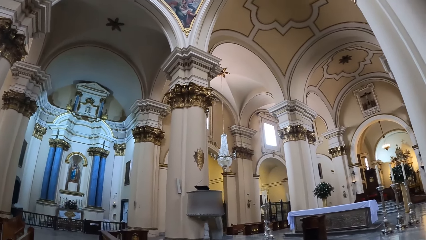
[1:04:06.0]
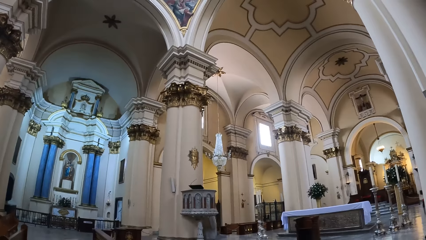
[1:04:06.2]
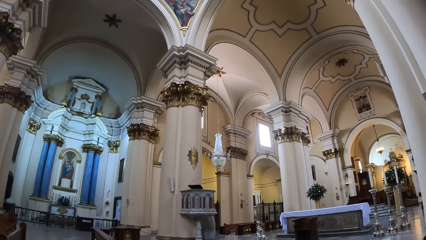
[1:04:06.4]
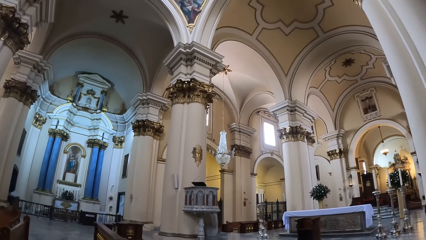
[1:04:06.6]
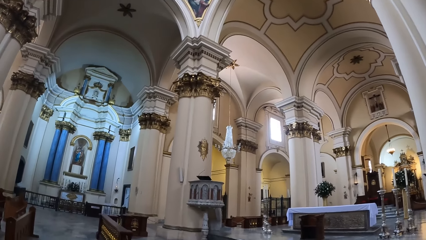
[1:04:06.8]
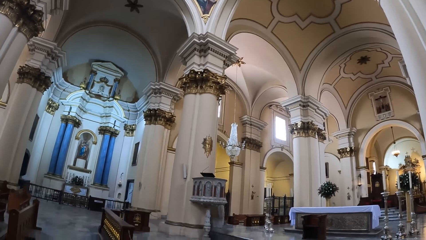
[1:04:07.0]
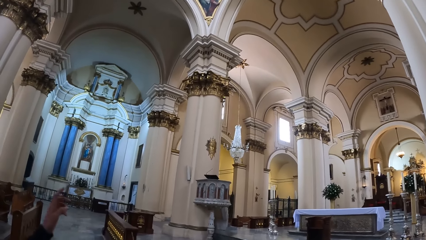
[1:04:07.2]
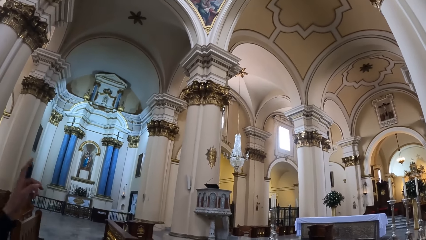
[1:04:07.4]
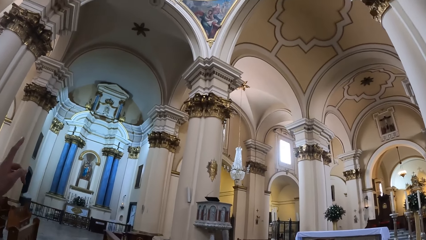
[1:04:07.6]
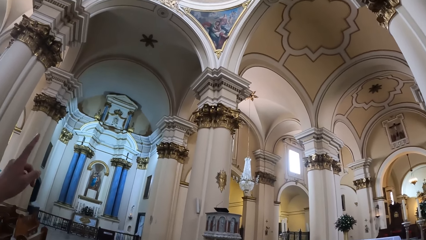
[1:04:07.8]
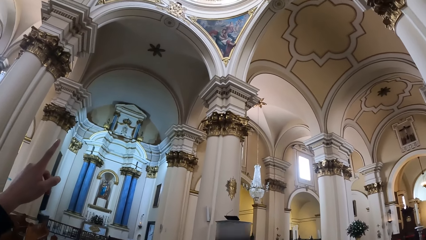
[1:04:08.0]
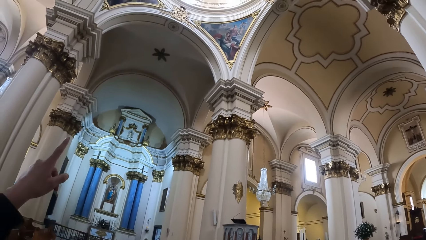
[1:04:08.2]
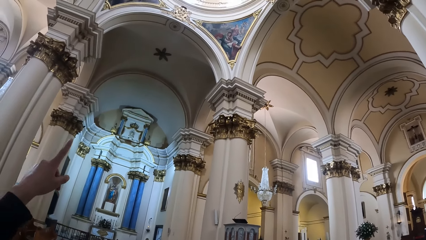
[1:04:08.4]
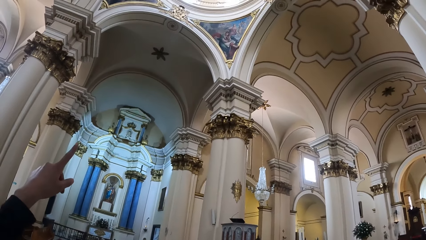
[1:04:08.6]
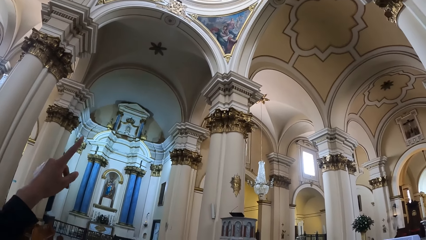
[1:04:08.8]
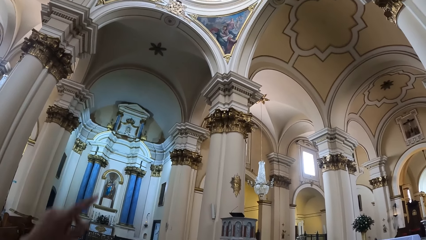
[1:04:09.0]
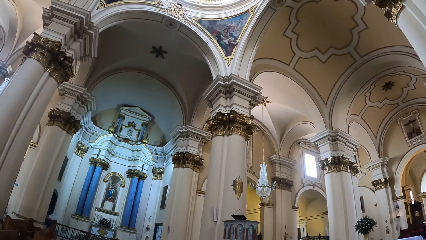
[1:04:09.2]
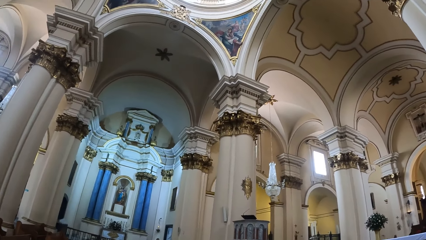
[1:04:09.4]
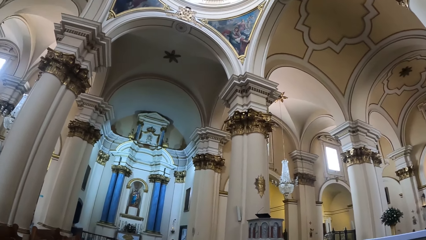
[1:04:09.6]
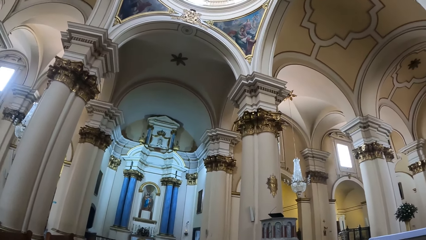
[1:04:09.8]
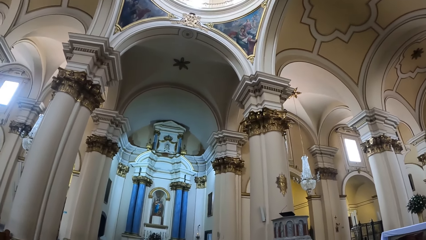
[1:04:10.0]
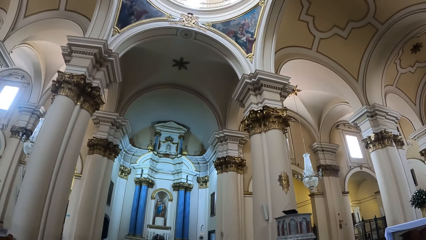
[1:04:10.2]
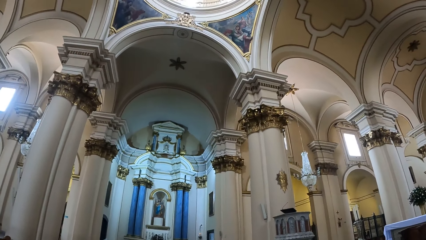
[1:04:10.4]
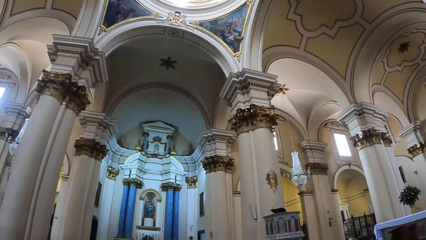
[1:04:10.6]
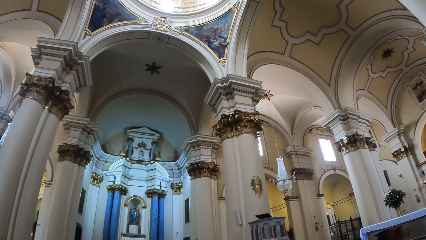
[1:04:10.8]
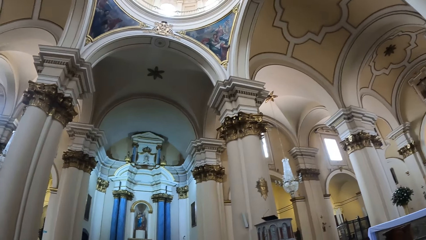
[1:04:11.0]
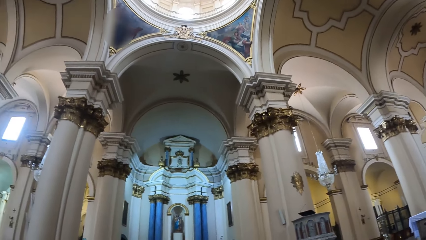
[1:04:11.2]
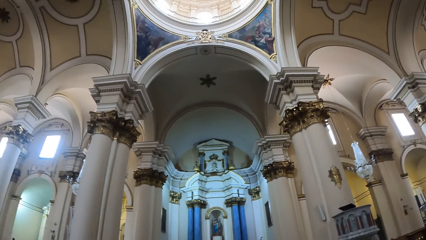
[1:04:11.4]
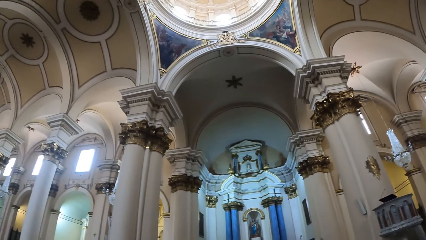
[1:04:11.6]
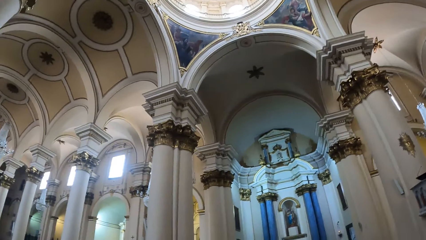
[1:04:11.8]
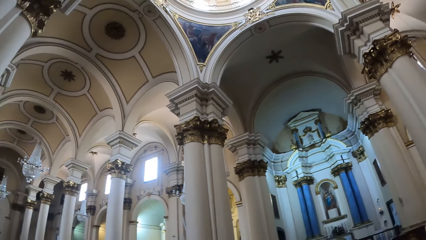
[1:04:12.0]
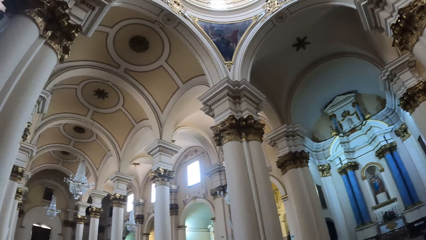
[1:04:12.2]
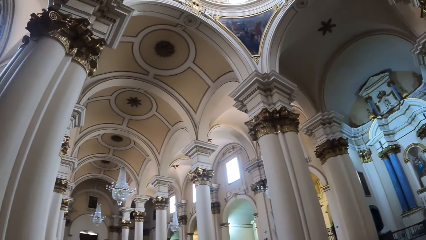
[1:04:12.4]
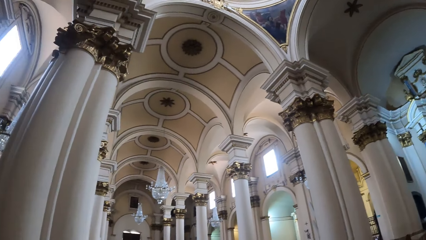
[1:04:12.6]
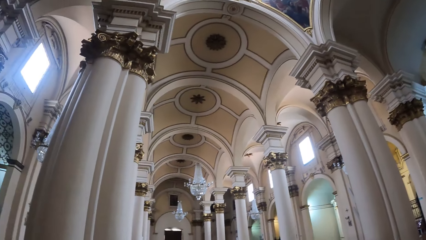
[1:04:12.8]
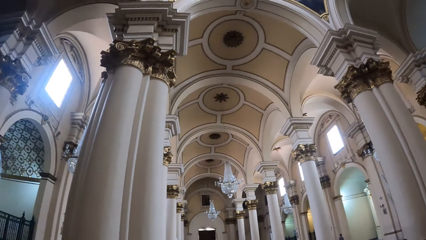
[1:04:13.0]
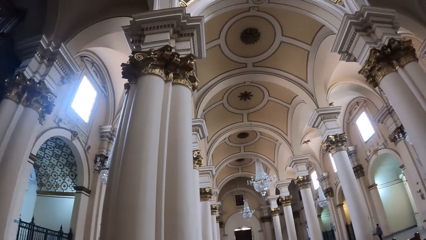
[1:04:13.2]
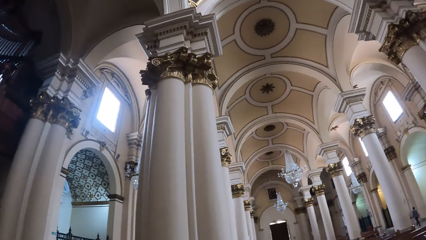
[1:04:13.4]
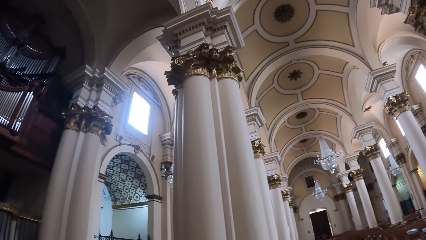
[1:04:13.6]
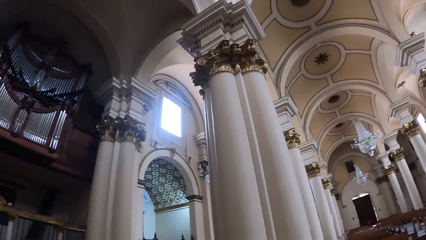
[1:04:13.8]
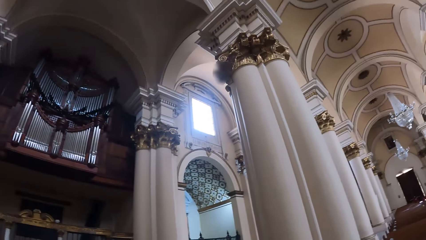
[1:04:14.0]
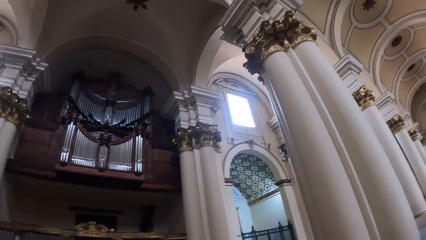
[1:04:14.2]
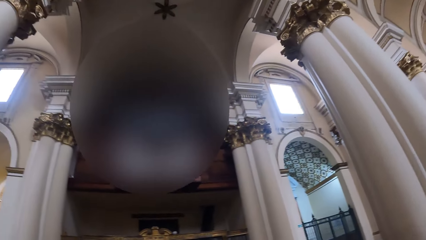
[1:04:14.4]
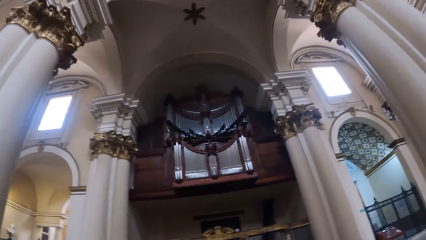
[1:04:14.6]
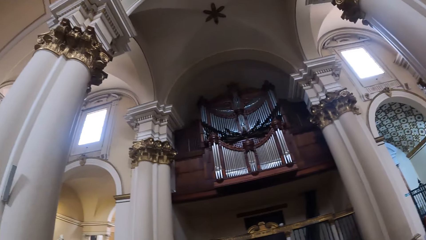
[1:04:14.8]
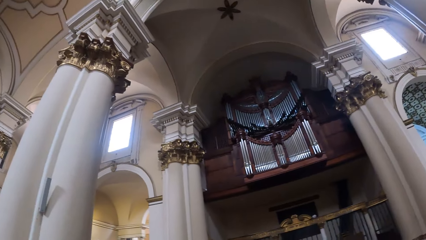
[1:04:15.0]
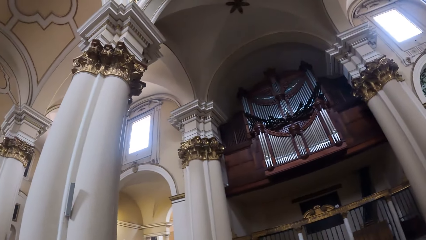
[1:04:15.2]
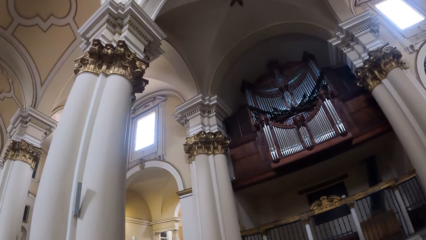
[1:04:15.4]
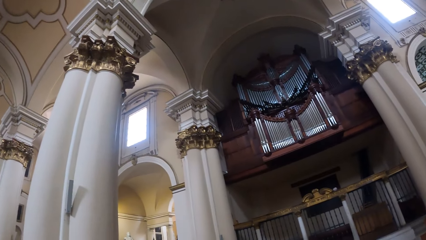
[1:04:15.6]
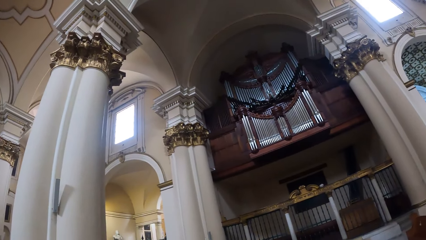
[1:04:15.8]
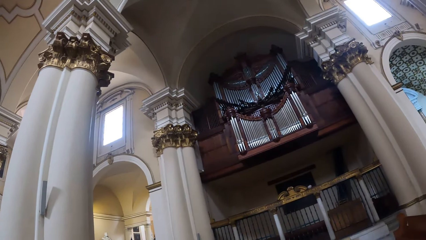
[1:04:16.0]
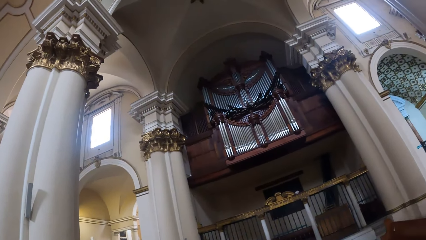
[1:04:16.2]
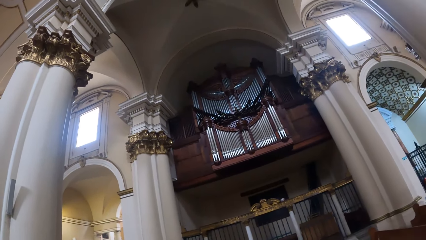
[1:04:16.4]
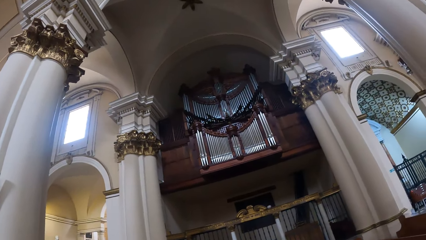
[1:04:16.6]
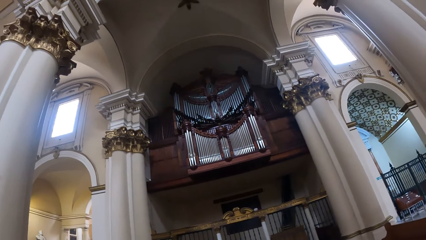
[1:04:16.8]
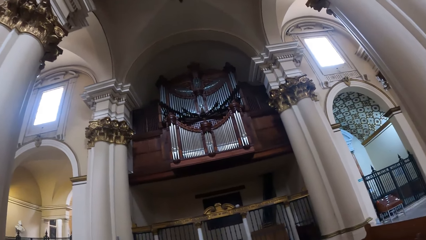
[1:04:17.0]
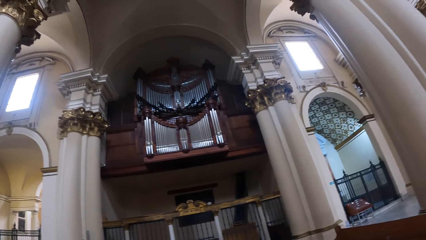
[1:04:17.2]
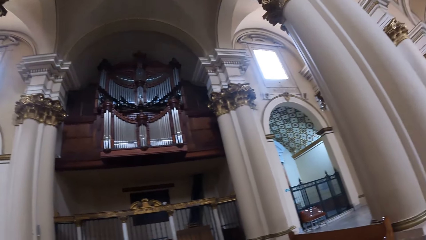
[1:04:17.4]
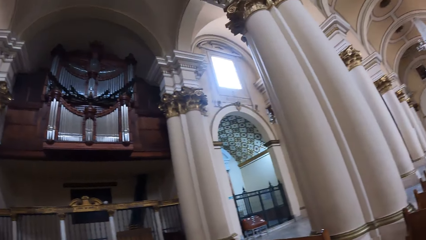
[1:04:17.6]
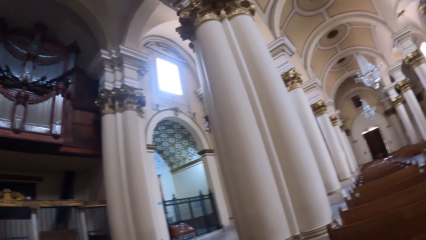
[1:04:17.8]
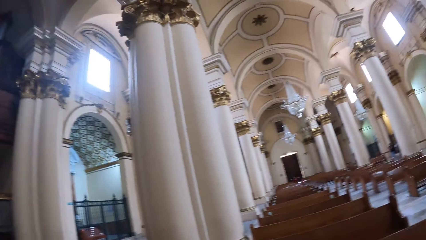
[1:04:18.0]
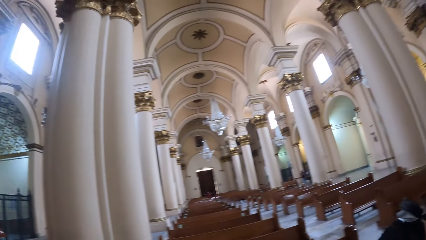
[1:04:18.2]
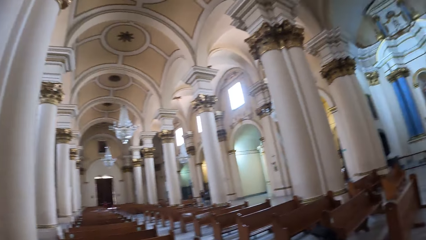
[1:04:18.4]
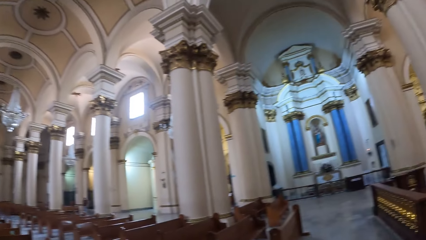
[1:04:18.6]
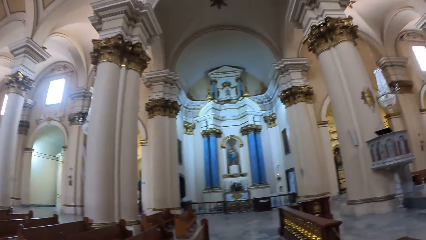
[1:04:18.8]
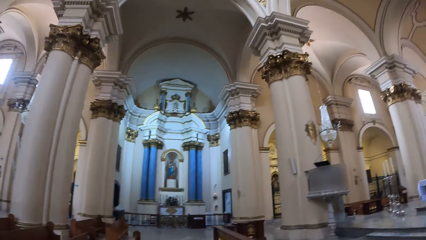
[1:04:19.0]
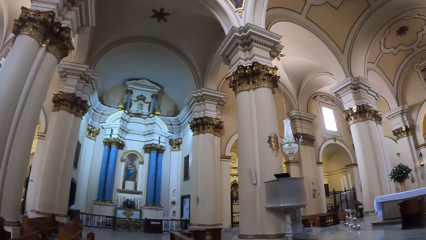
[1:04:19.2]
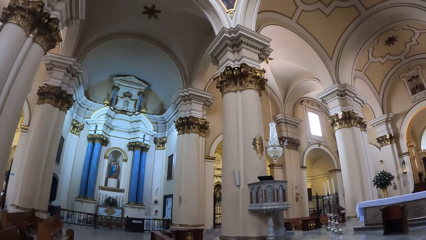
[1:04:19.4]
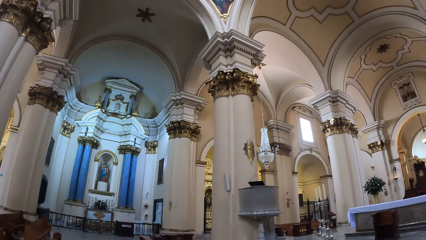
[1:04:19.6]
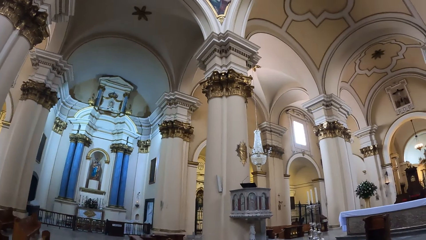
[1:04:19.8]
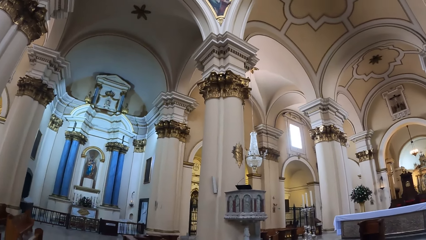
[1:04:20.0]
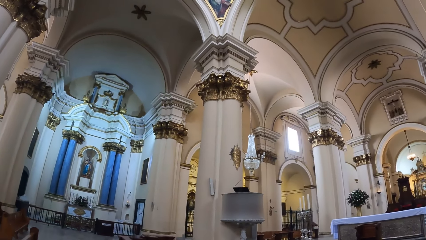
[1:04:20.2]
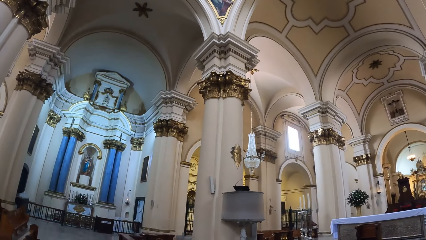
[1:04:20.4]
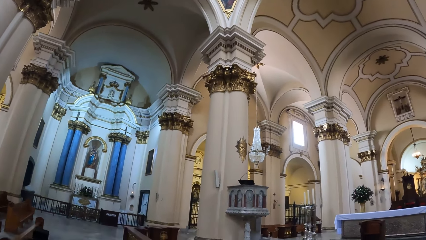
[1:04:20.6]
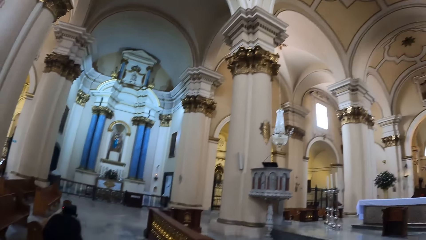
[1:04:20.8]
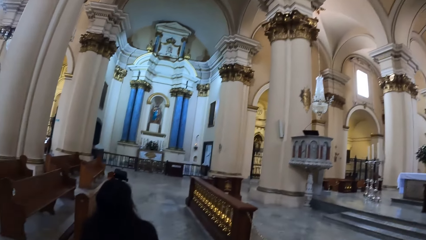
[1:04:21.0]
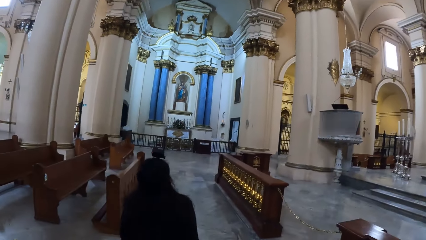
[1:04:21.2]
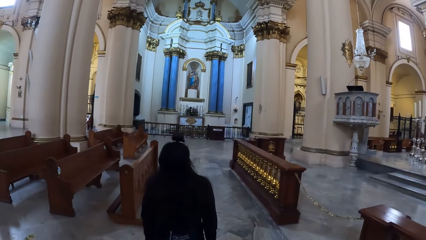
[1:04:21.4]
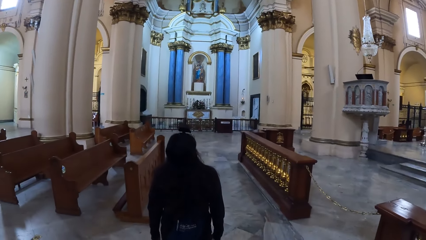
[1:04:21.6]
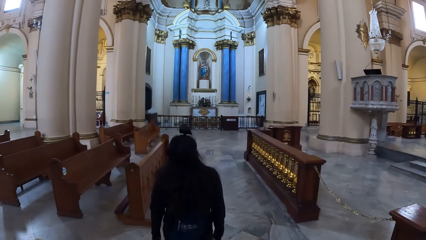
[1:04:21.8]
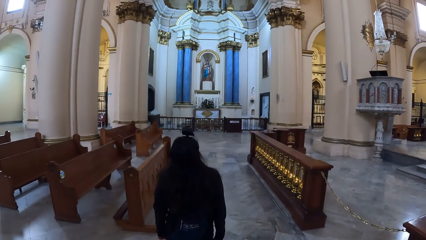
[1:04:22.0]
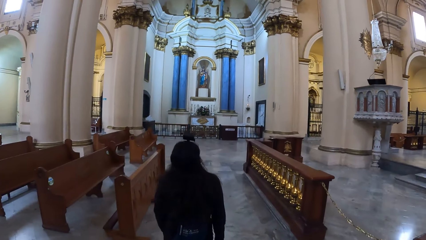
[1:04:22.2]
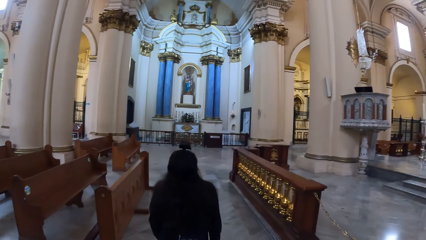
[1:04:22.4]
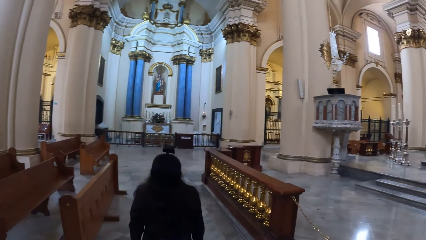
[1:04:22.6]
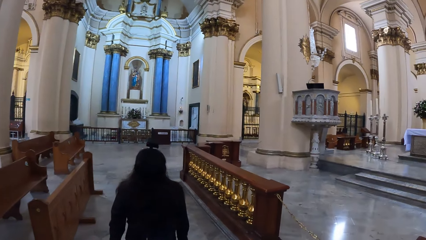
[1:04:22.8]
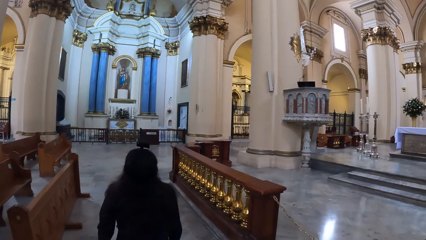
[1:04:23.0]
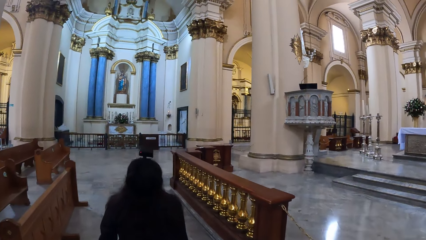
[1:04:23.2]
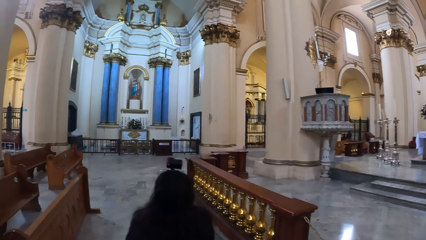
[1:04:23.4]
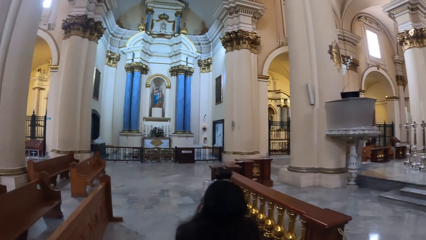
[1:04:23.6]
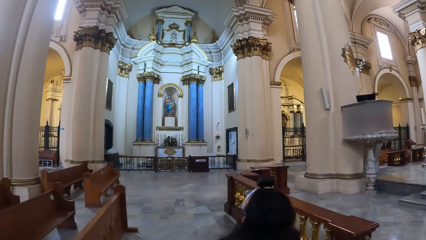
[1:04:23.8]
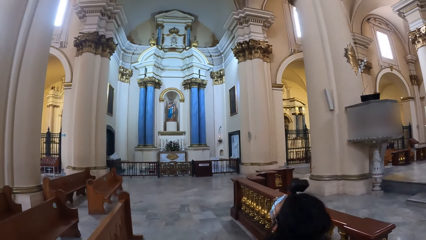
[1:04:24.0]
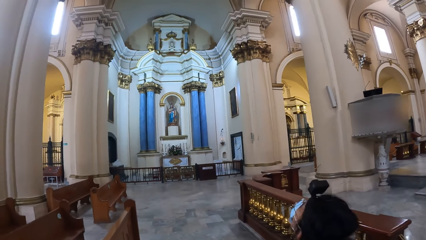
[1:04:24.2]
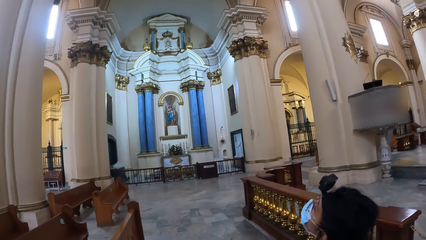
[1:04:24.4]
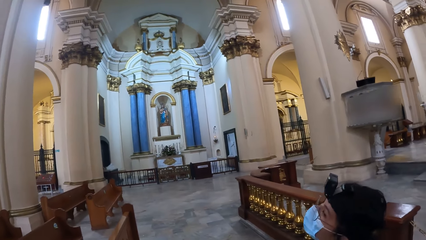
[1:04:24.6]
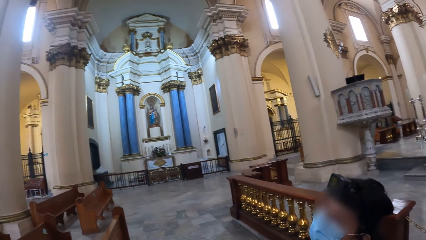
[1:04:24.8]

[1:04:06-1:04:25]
The camera wearer points at the roof. A person points up. The camera wearer looks around. They walk around. The person moves around.
